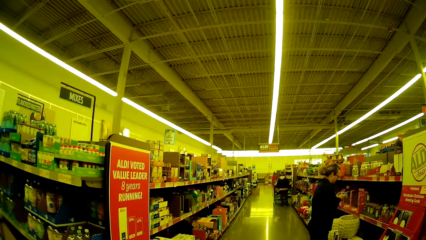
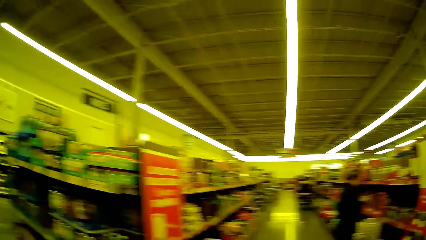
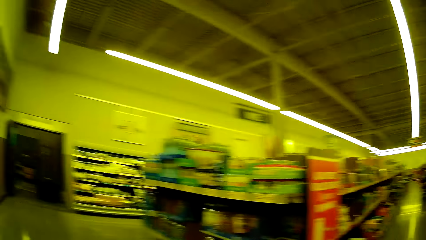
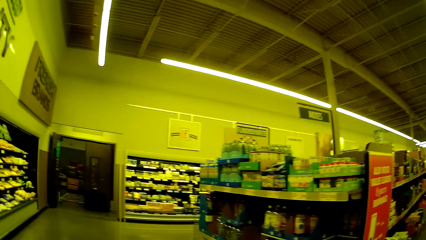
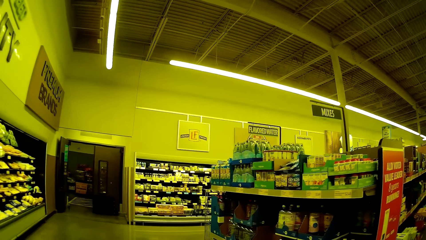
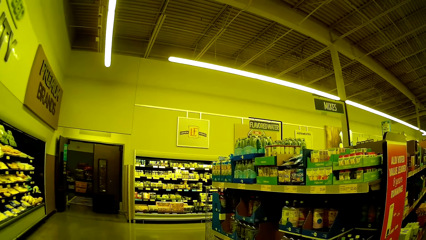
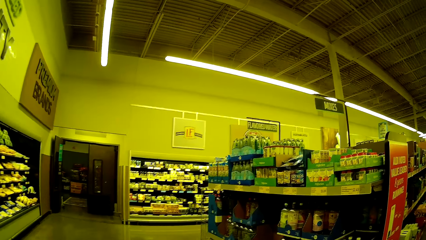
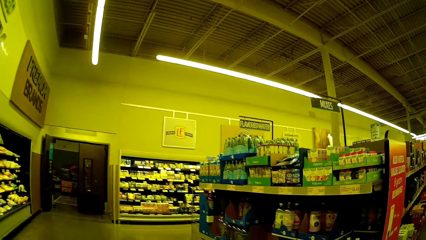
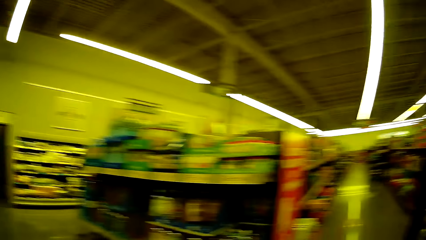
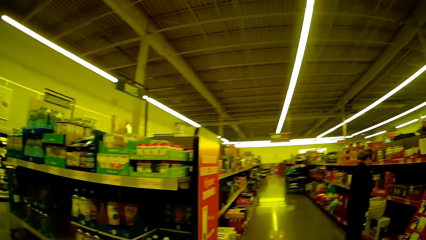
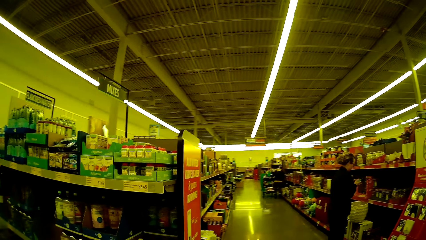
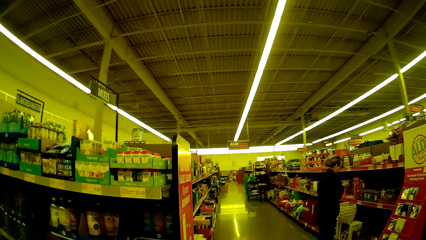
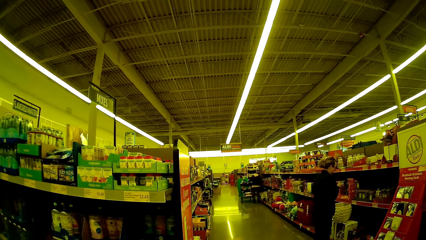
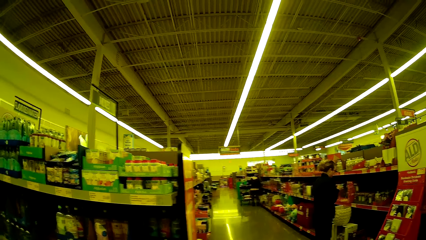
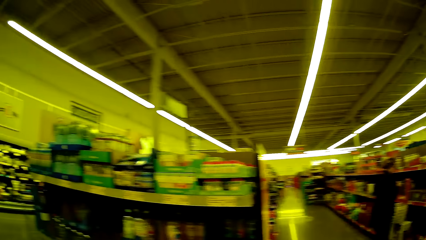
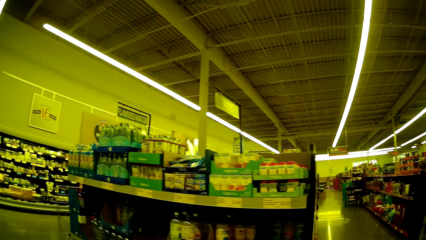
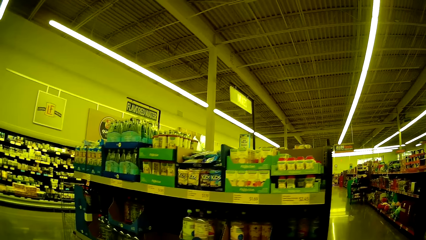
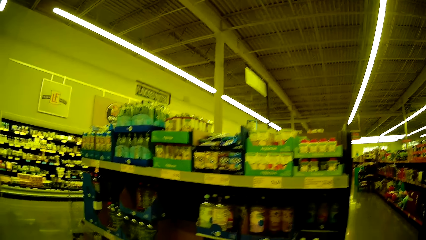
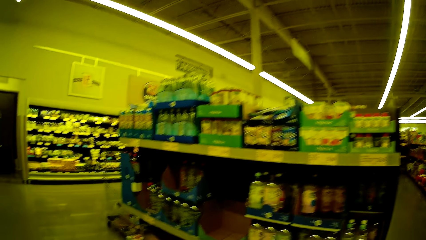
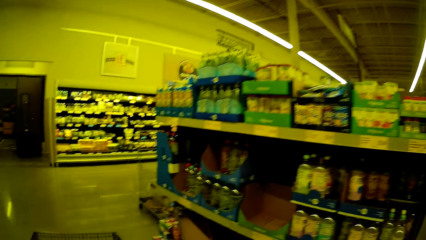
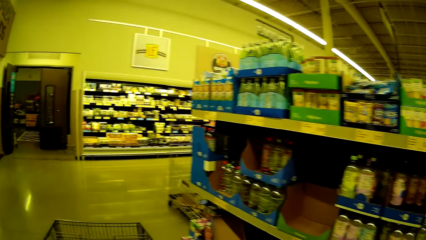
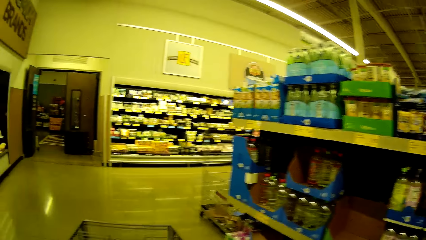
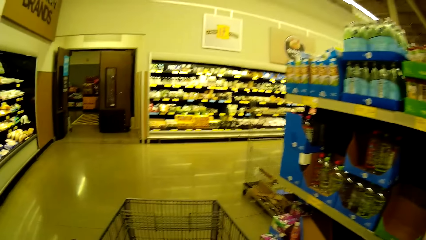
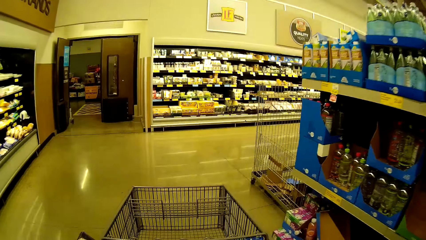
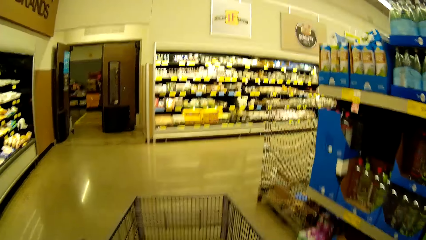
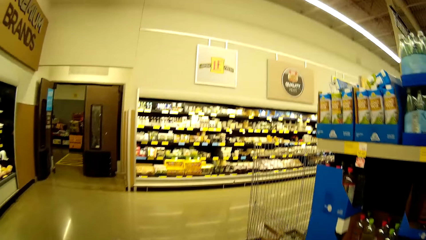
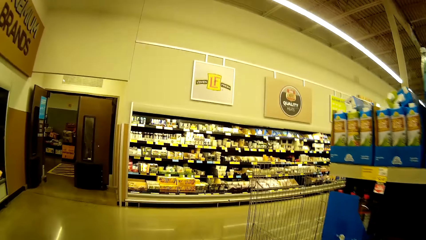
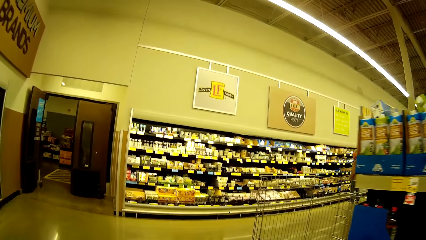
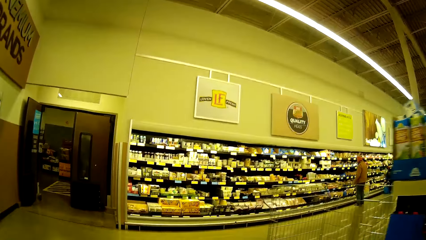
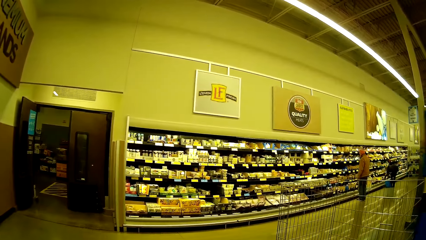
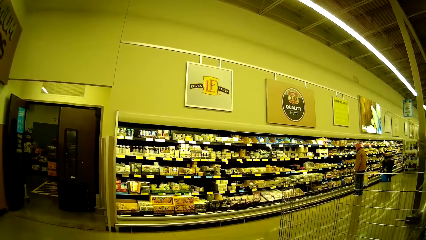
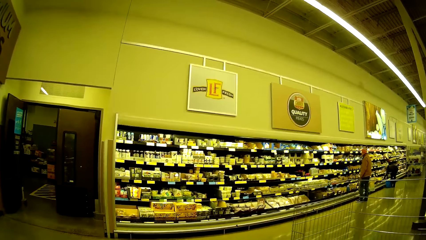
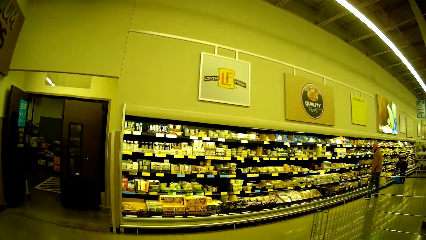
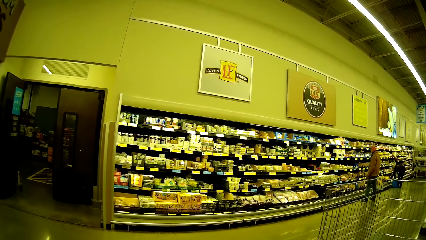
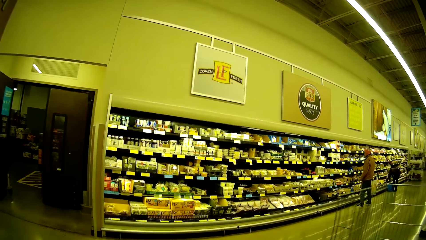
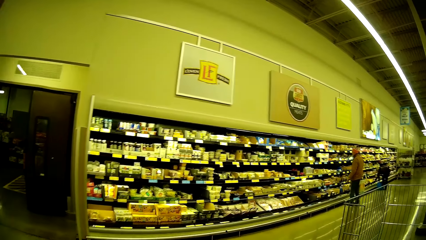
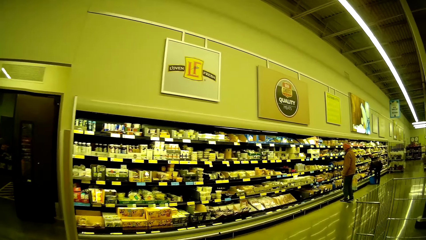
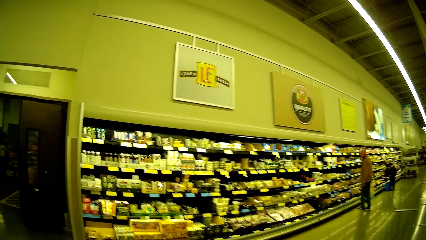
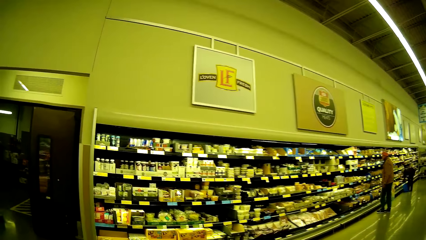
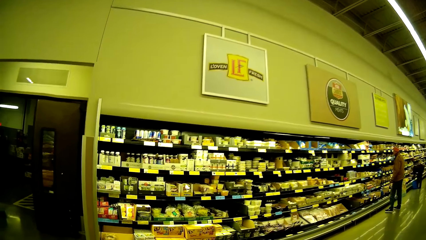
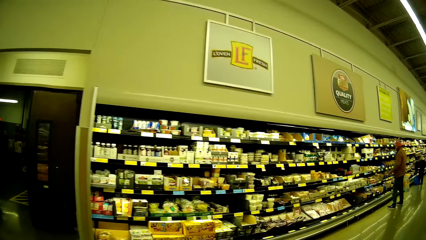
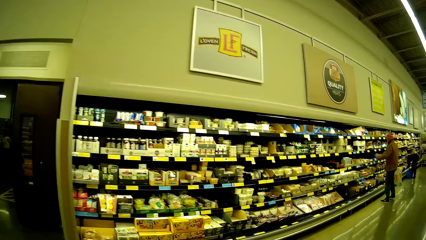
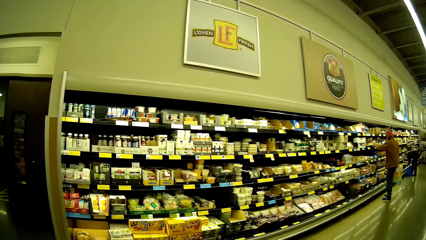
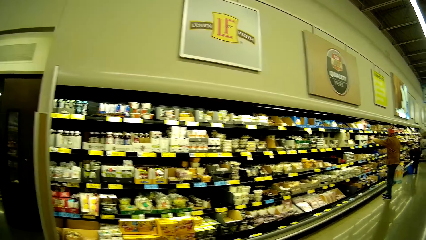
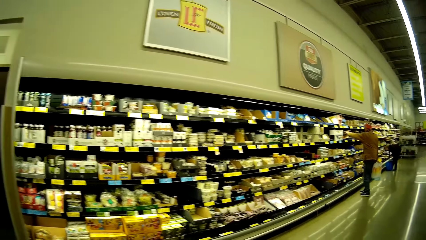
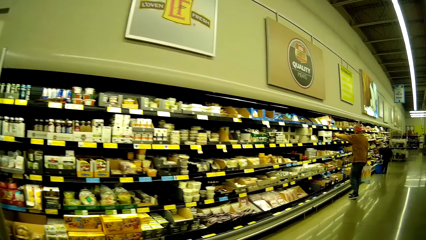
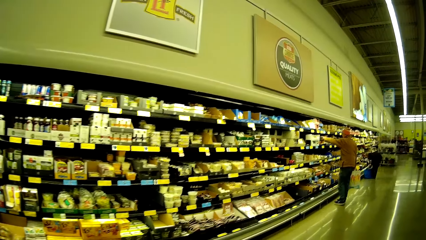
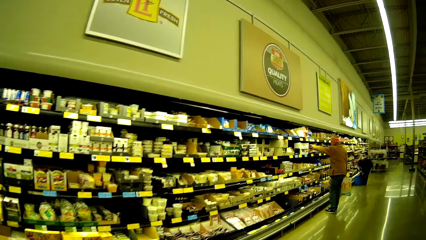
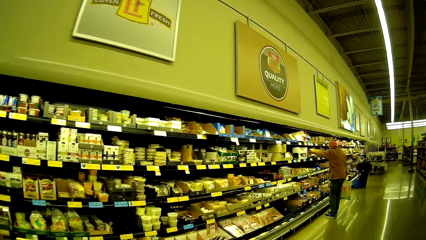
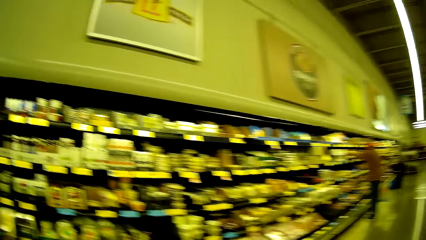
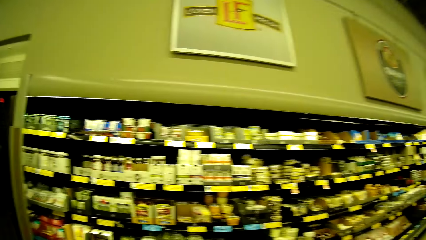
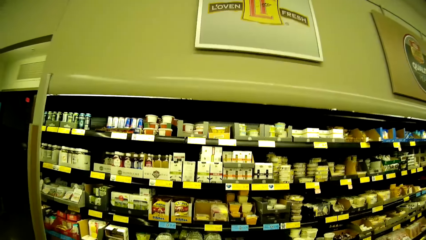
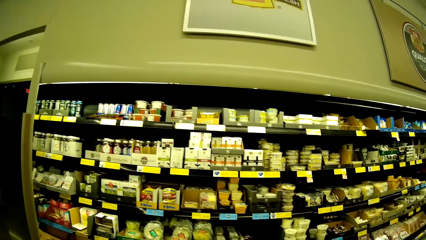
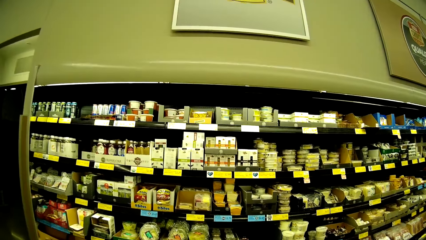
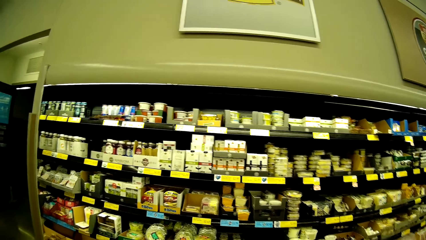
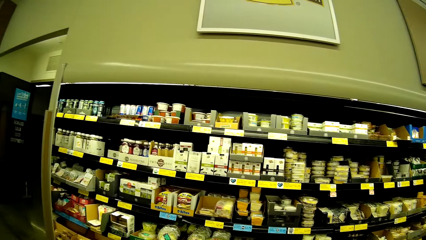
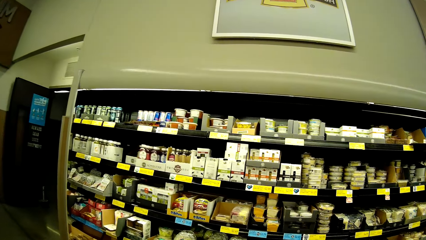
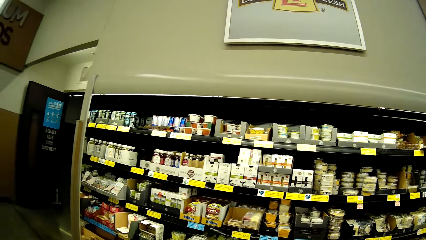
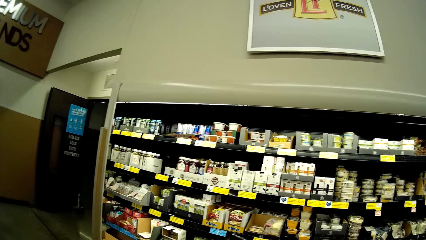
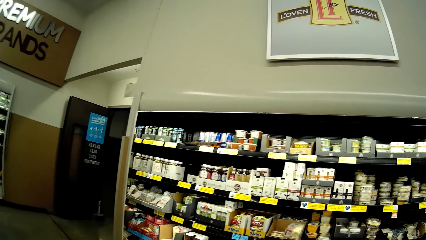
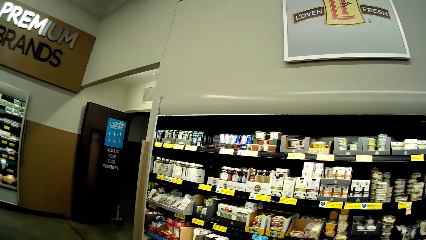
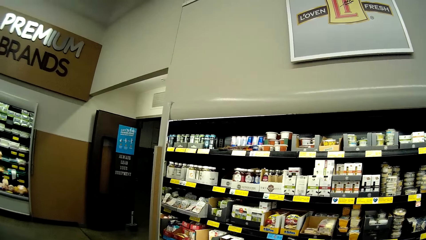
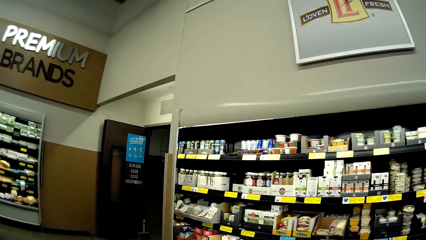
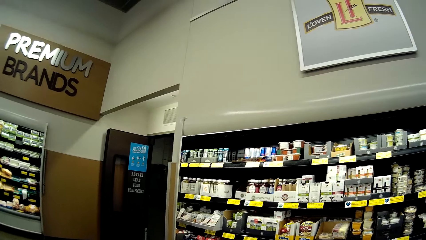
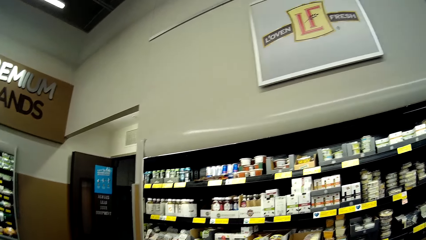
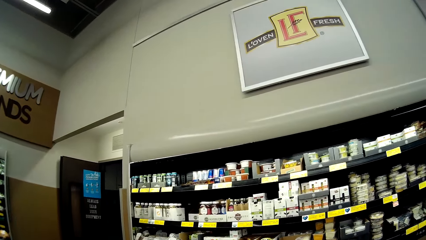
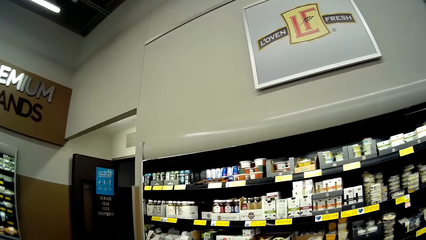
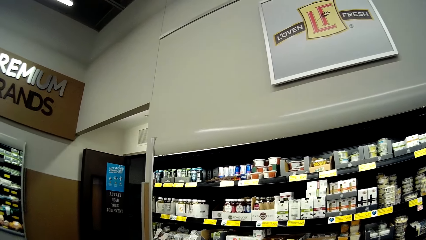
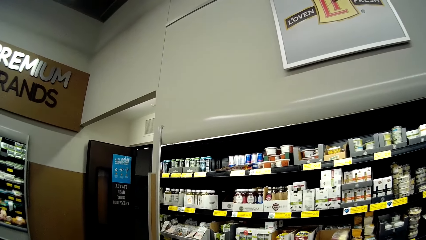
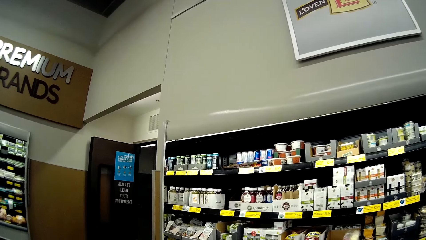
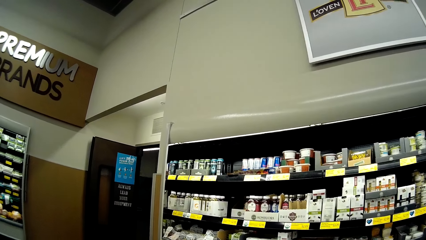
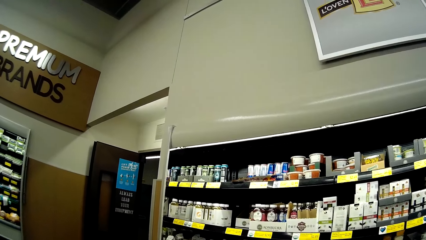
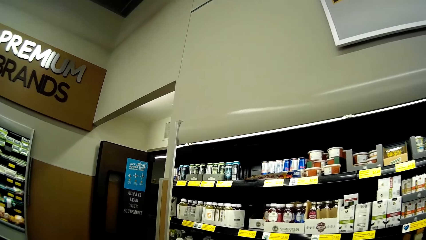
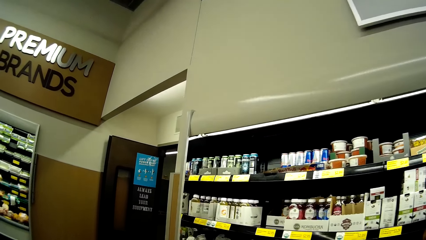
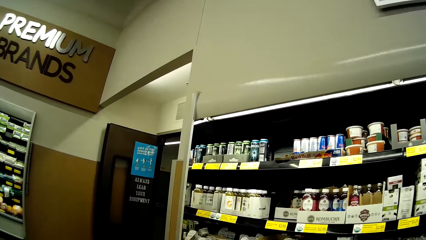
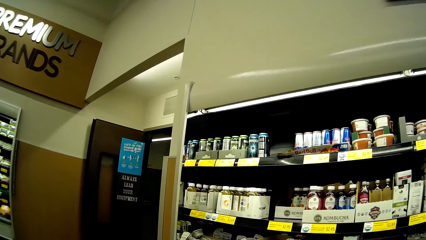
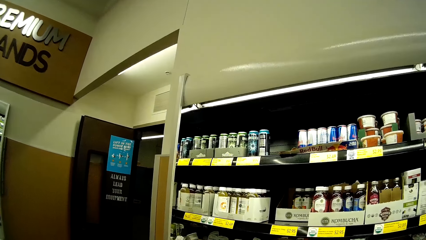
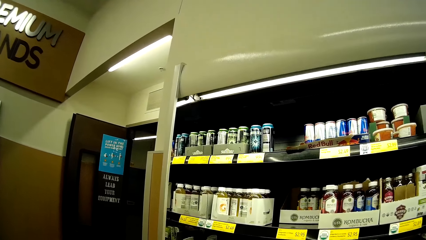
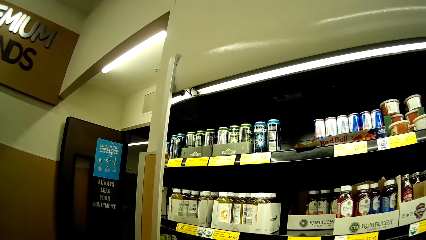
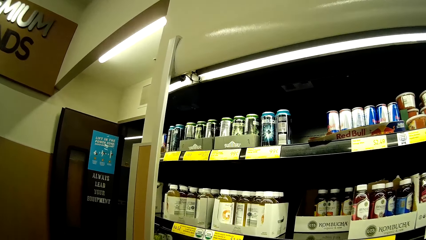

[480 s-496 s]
The camera wearer looks around. They walk in the supermarket and push the trolley. They turn around. They look around. They walk towards the shelves. They walk in the supermarket.
